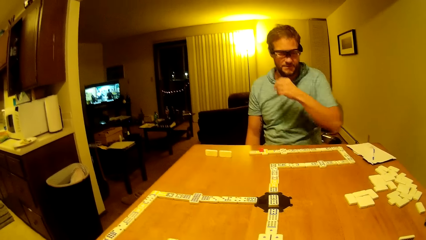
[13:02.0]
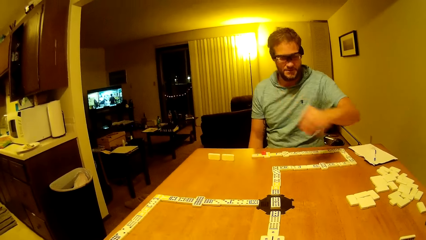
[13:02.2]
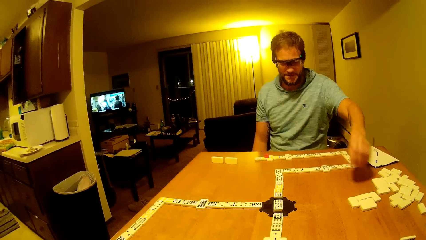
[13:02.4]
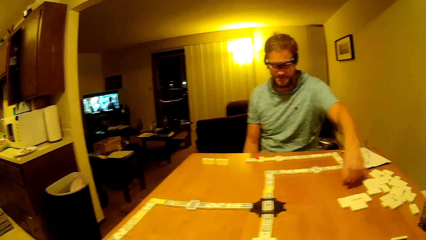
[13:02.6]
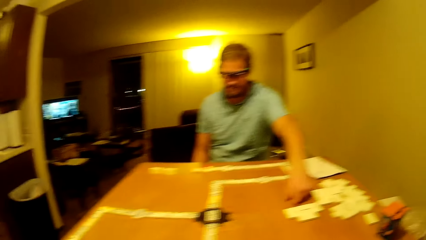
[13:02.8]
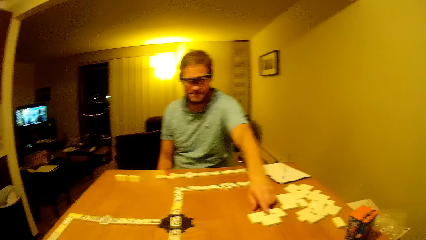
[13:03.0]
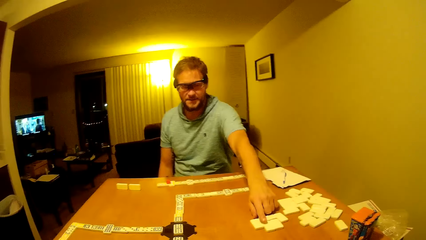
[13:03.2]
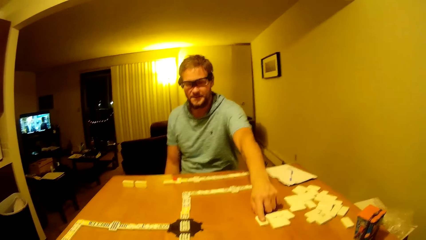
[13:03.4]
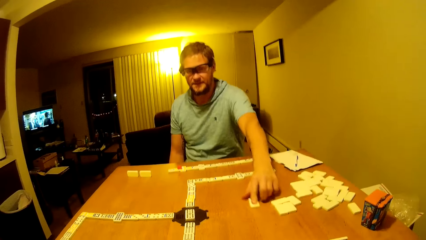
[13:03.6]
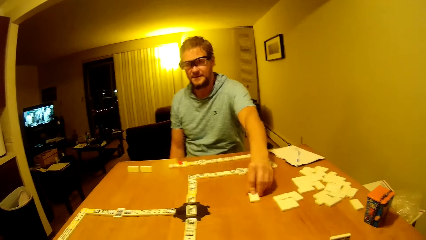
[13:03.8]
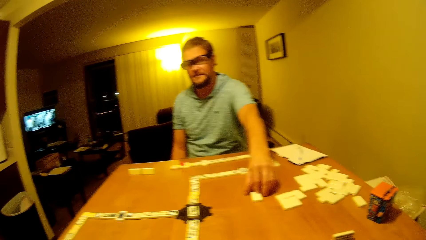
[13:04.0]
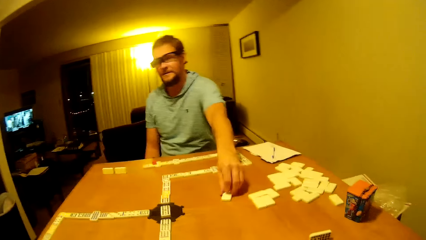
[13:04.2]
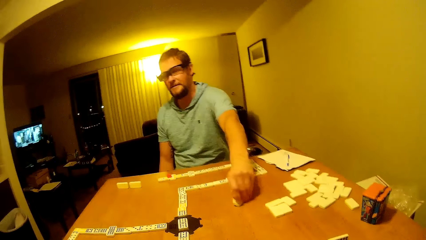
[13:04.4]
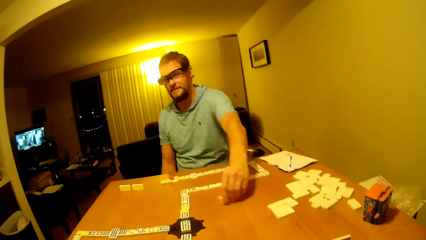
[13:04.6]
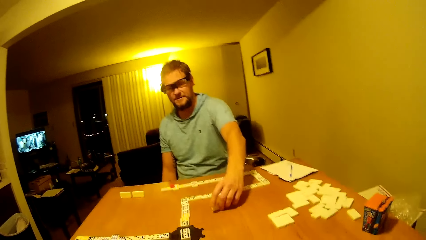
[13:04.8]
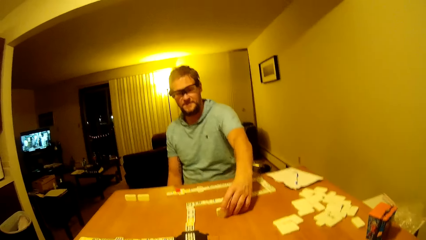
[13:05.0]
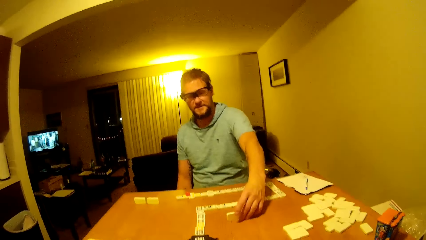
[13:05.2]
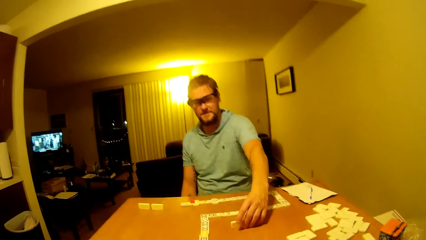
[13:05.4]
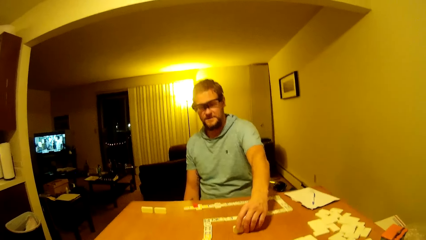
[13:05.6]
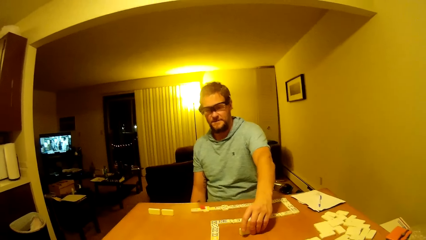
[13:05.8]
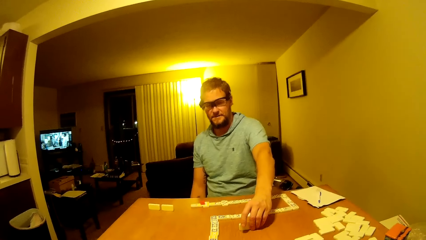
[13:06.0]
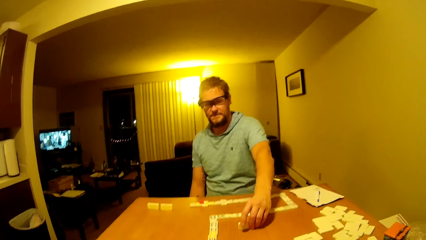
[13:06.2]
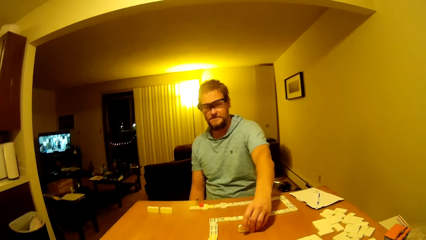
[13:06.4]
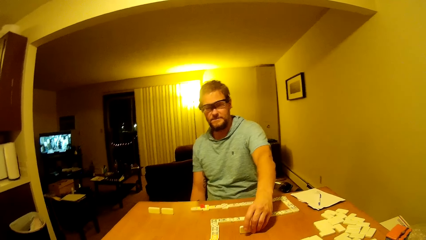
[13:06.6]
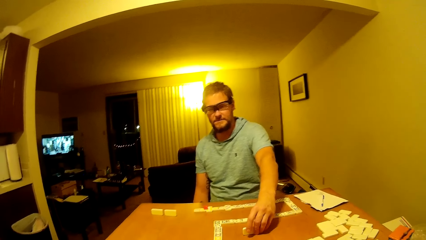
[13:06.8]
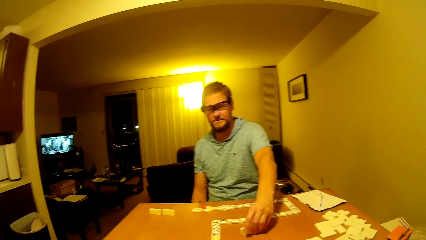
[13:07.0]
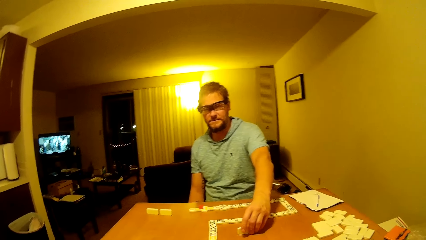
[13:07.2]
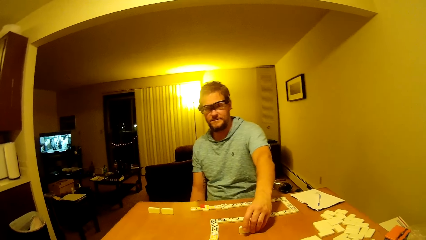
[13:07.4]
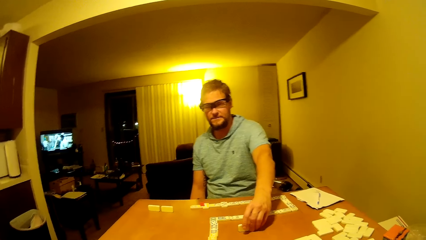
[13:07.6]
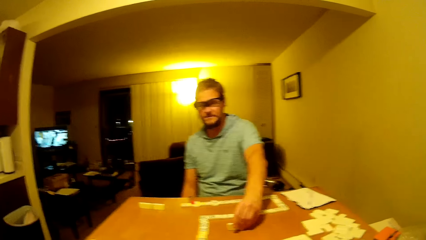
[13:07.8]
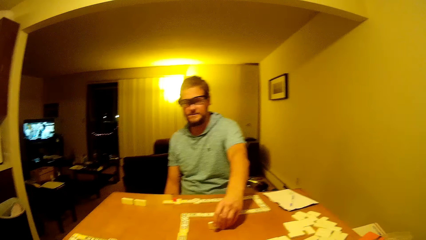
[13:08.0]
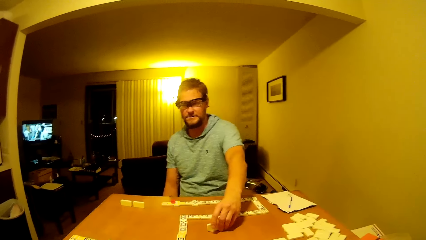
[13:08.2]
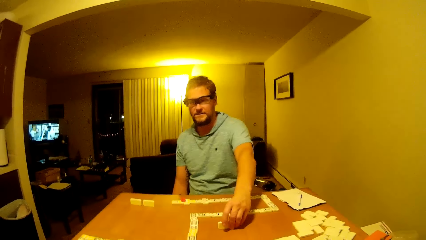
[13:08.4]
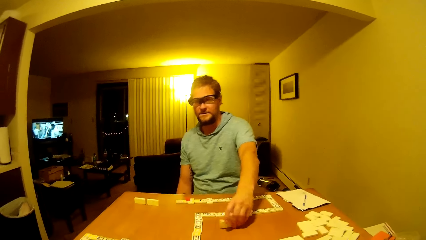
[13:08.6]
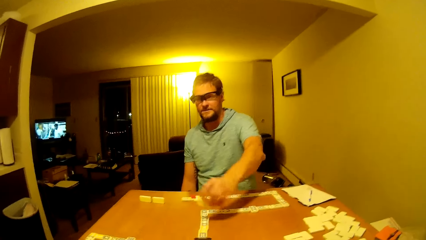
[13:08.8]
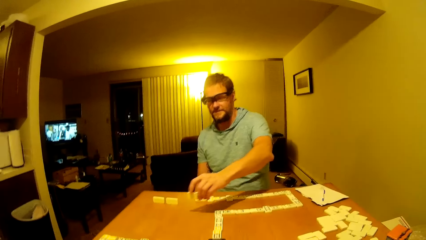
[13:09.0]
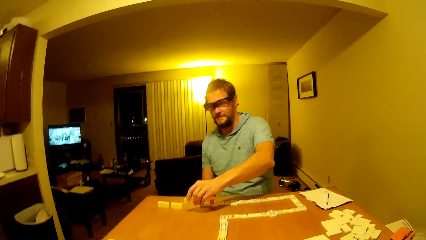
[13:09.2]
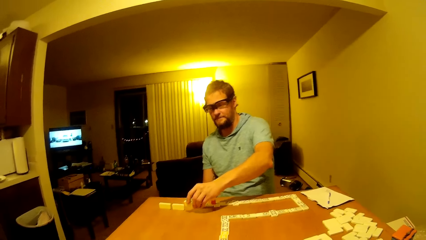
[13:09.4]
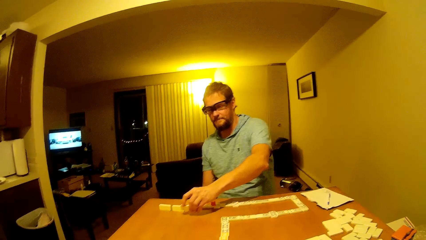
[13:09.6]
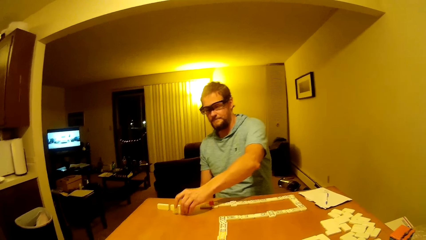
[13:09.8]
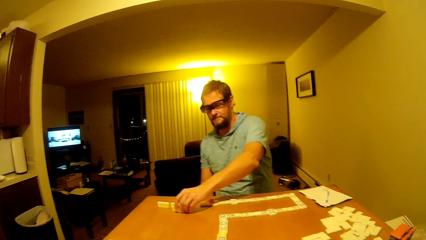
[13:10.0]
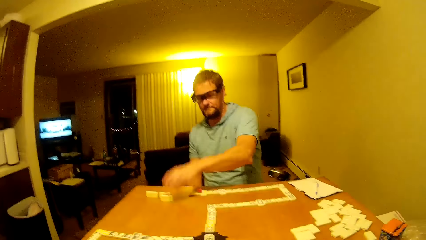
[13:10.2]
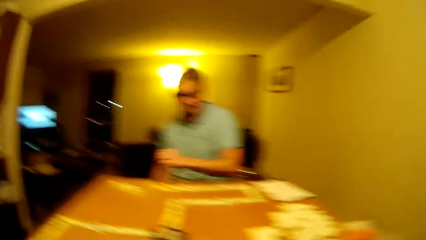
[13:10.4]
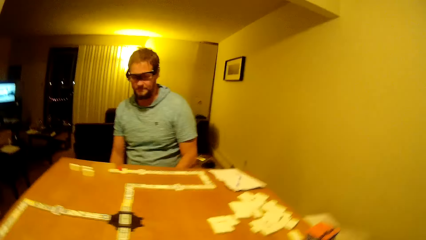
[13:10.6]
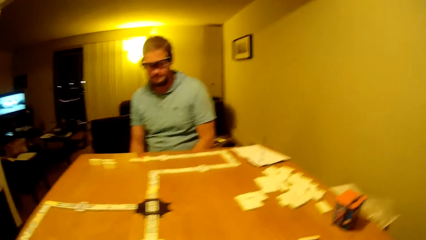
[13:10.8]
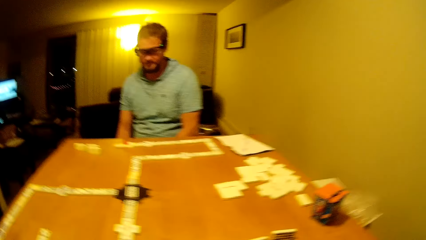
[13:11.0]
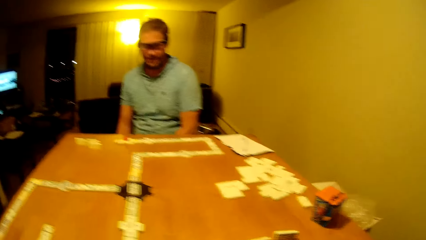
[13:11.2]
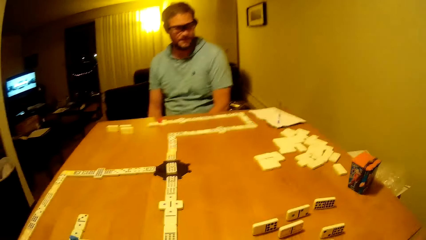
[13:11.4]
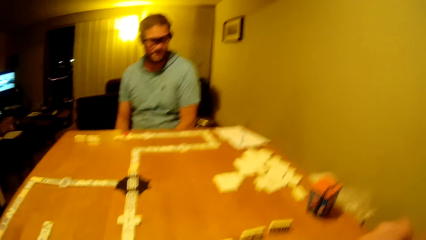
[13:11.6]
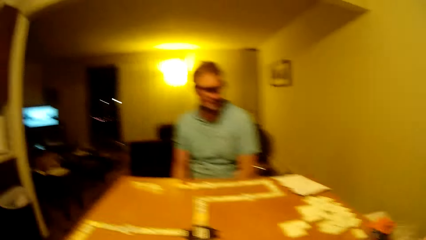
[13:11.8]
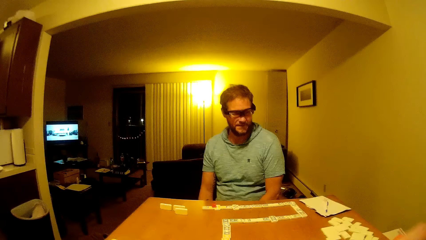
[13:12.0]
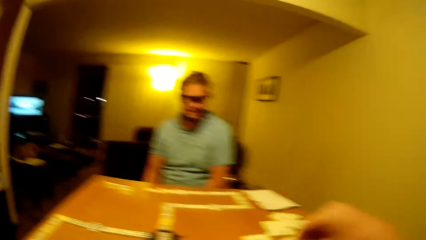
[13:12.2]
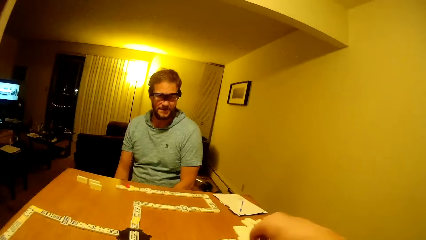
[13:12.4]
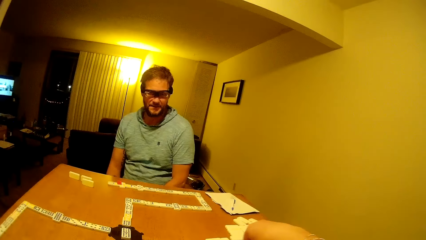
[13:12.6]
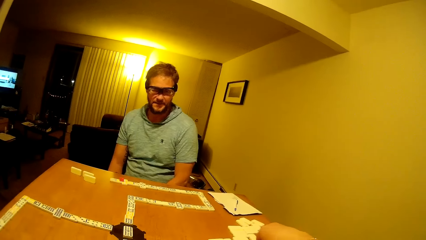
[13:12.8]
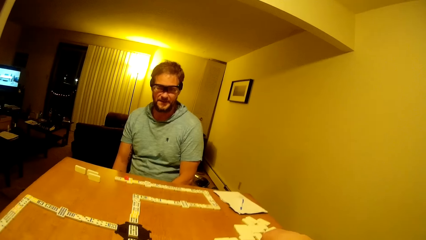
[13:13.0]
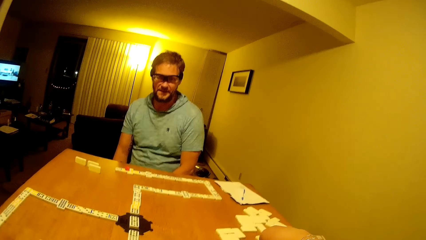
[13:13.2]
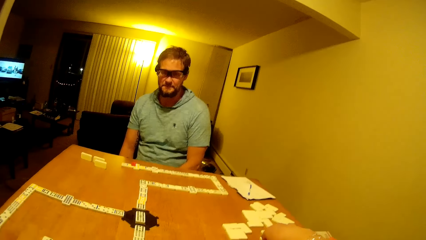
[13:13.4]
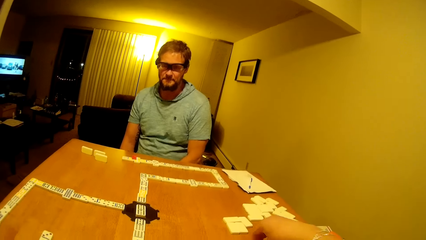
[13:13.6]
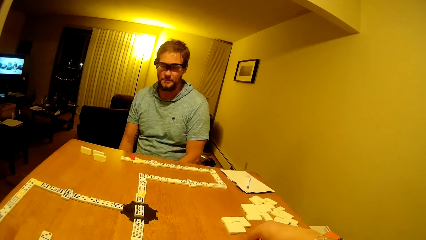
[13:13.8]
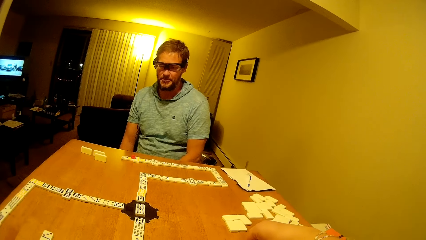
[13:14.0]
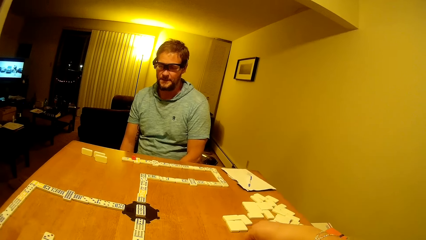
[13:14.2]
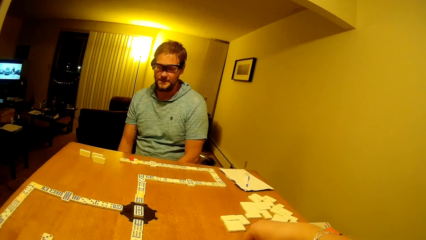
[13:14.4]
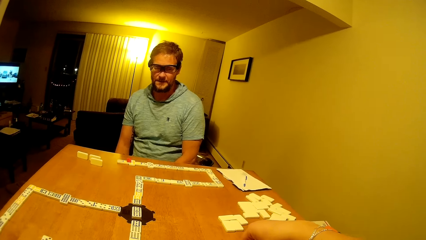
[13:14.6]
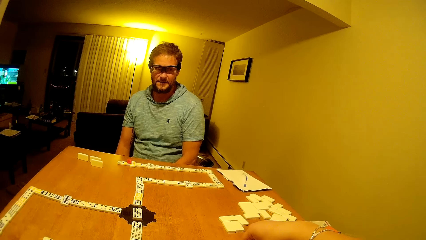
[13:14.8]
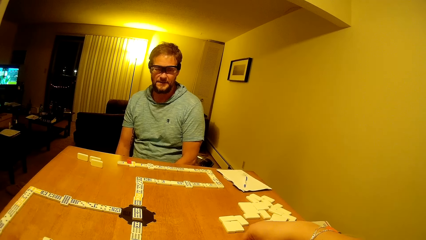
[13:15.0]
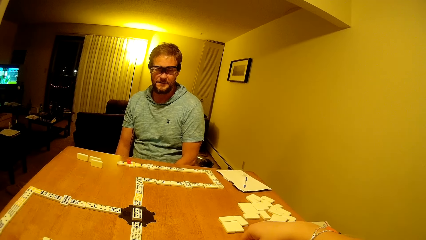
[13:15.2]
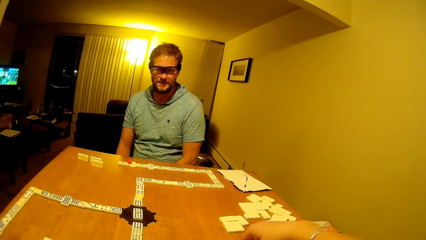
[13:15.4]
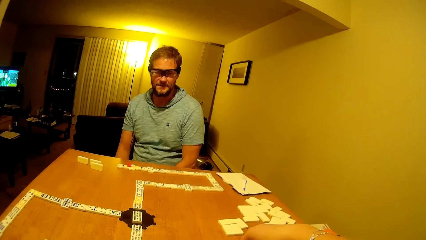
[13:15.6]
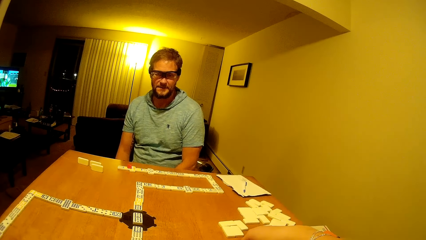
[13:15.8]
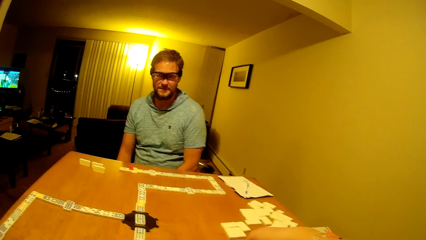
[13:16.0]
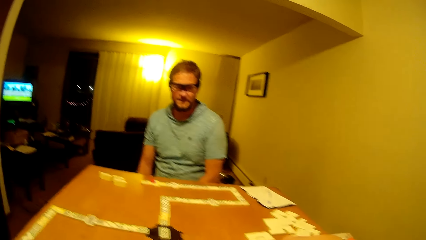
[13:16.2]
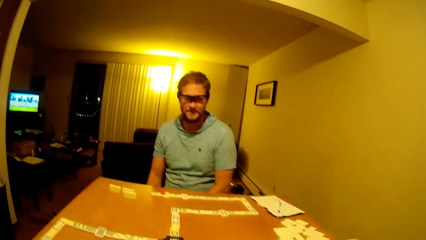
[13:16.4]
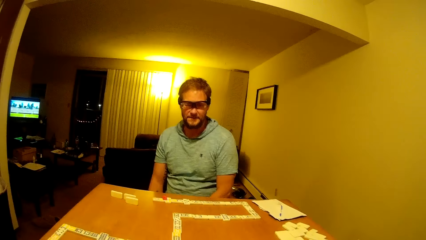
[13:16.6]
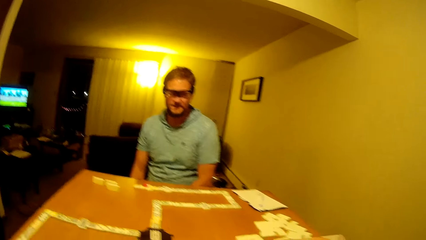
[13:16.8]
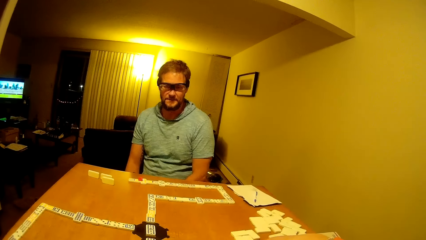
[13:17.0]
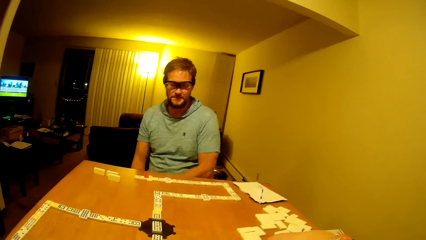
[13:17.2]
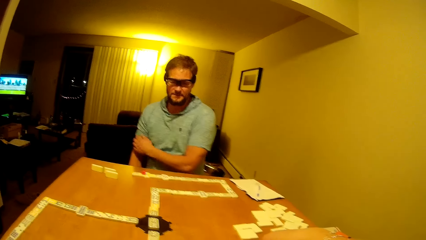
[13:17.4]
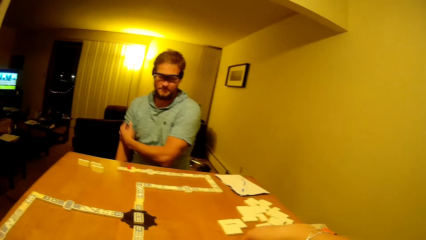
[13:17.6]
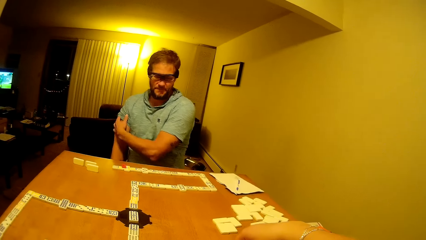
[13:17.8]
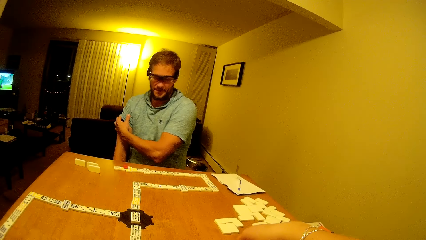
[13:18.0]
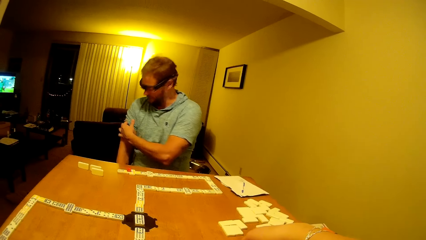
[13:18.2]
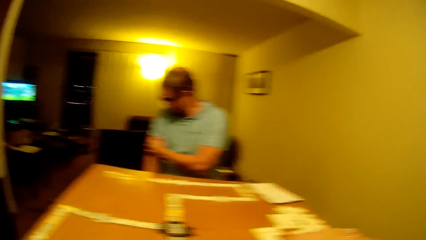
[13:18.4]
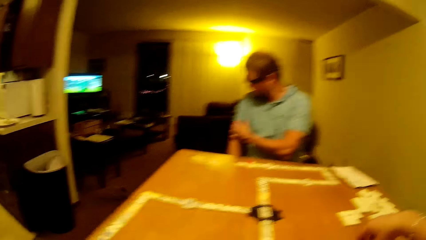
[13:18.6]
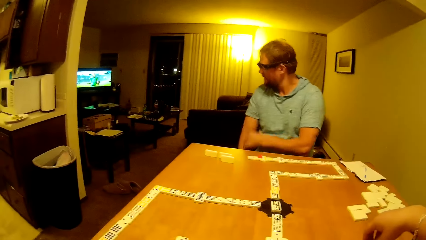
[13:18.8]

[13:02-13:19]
A man picks up the dice or domino piece. The man places the domino piece on the table.
